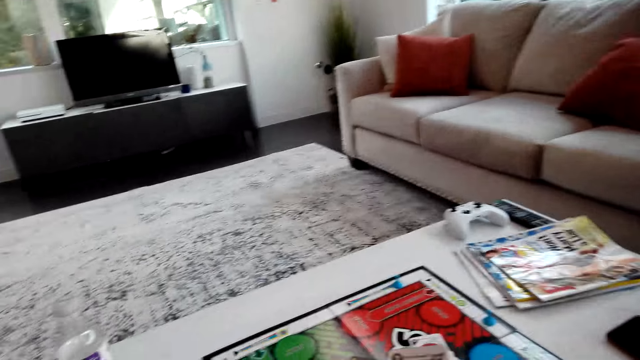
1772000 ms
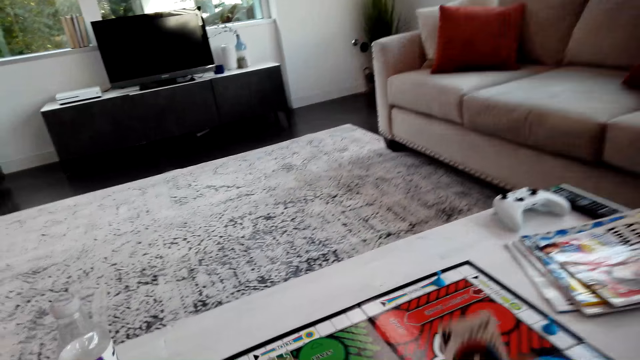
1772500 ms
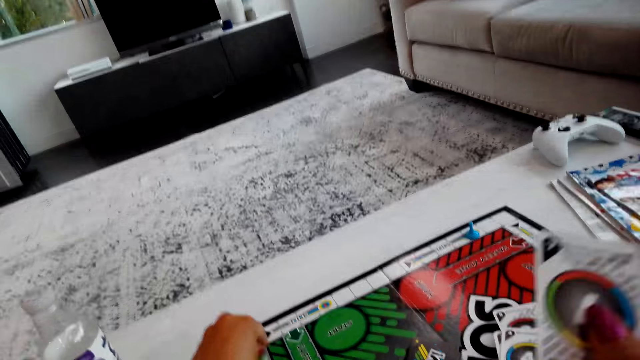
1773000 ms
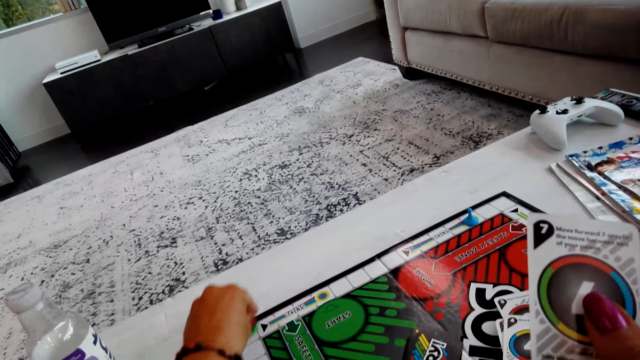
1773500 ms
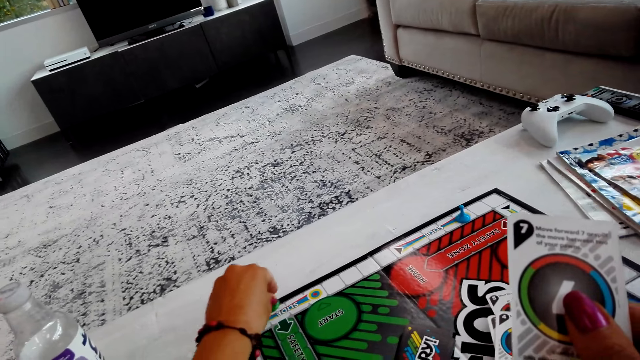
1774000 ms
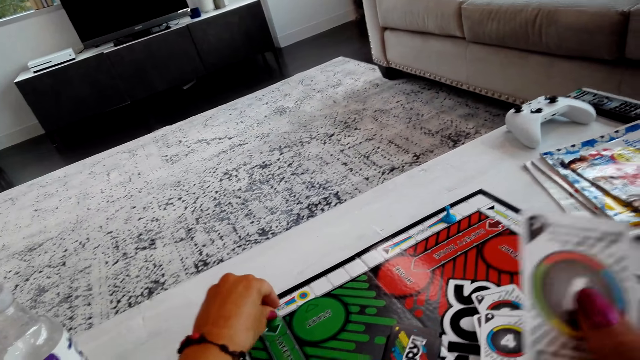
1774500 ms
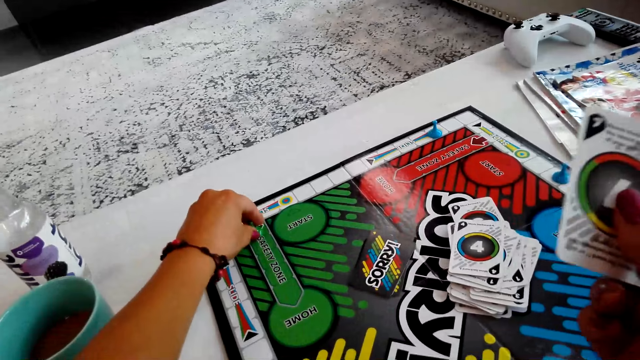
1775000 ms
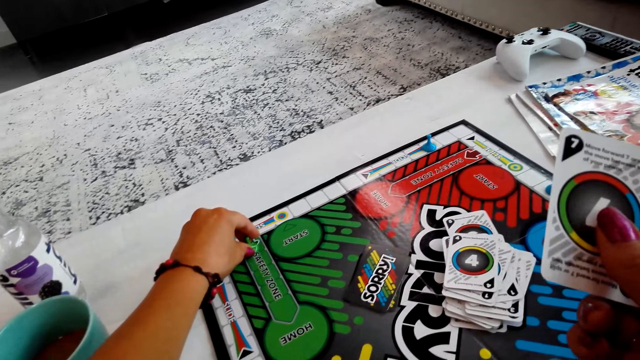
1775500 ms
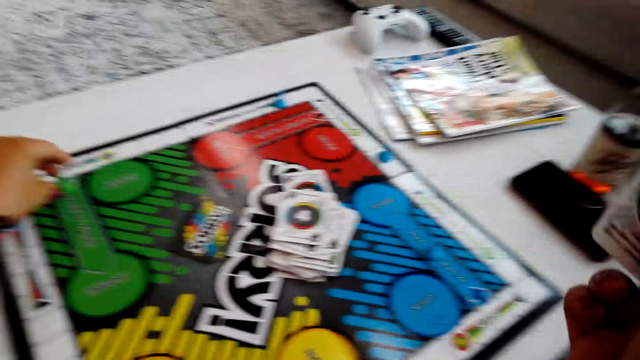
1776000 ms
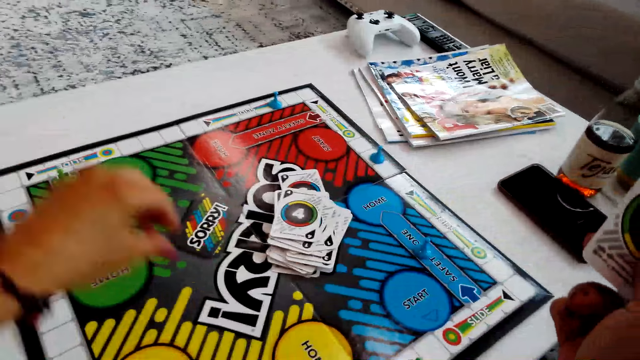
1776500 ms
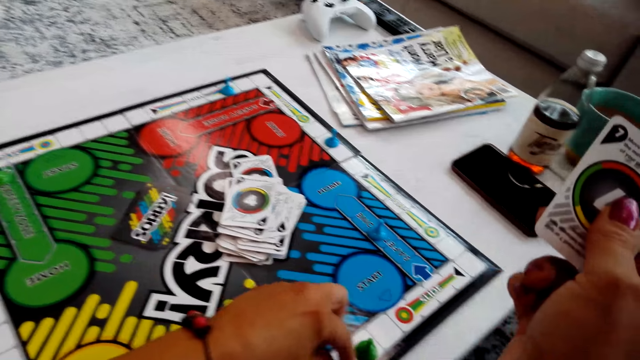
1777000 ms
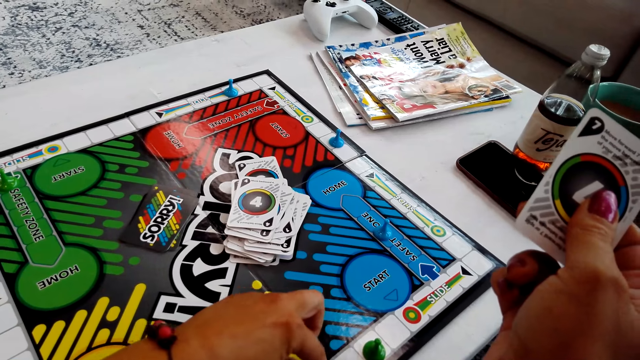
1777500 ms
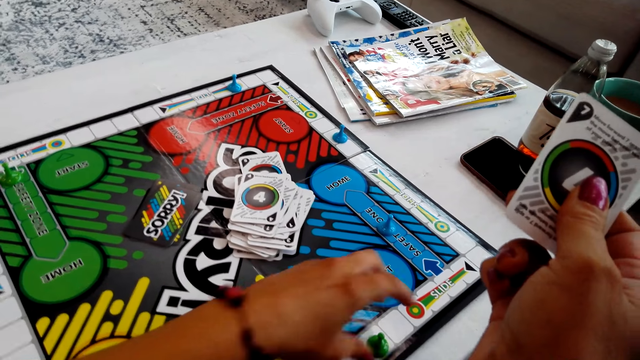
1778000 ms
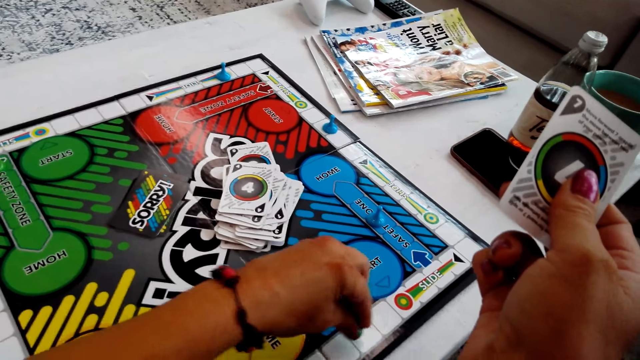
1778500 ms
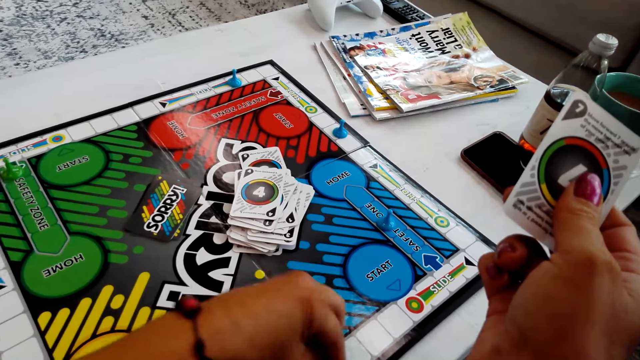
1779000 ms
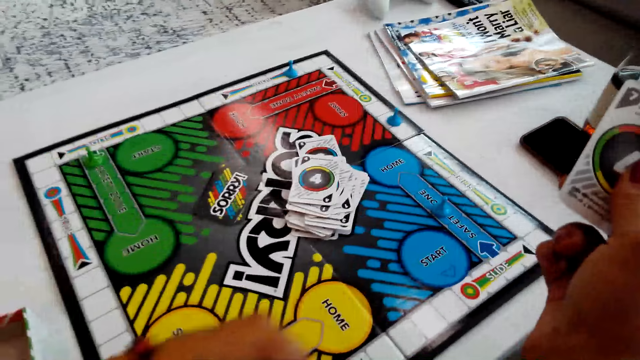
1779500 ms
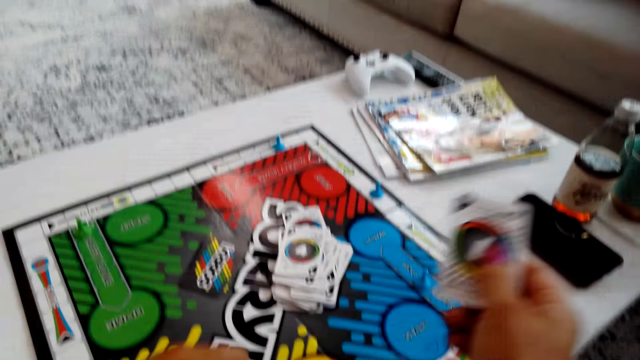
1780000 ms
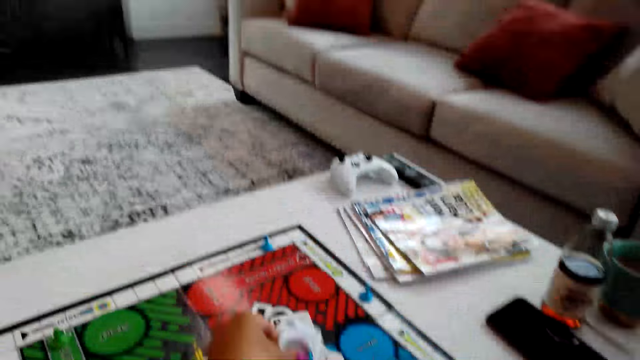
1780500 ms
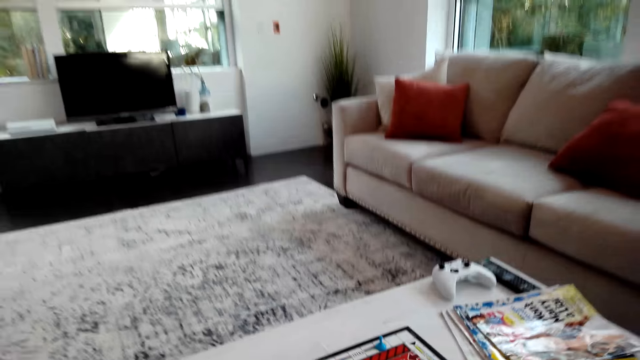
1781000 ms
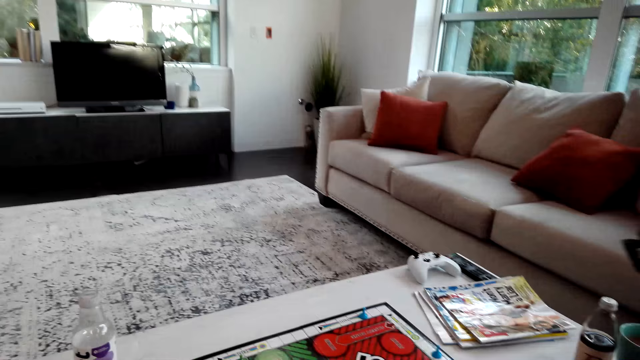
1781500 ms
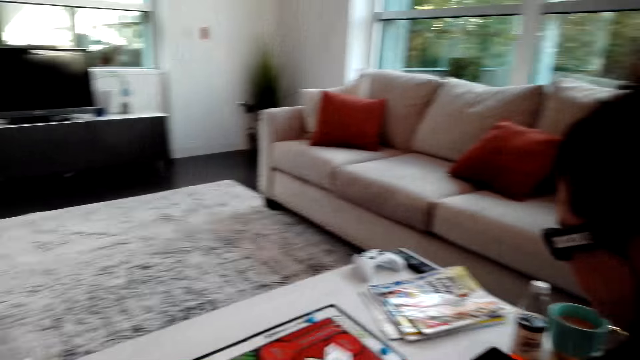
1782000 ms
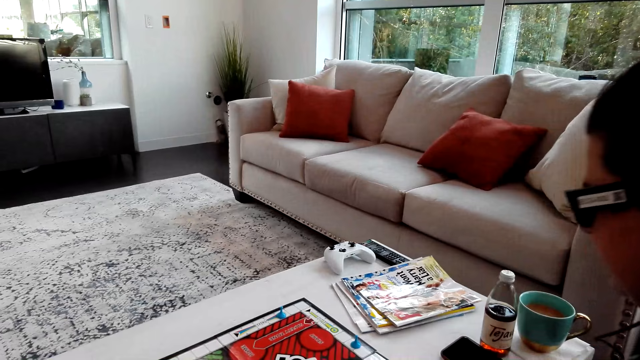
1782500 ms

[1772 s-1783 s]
The camera wearer moves the Sorry game piece. They put the card on the board.

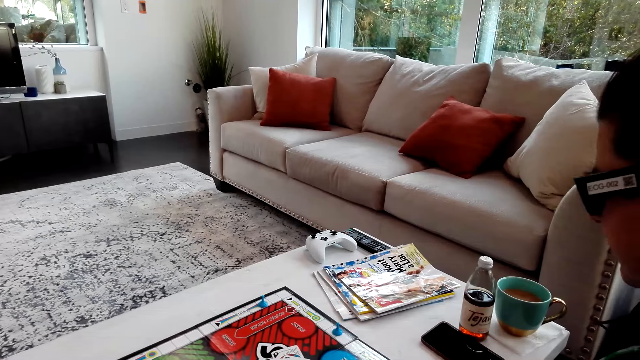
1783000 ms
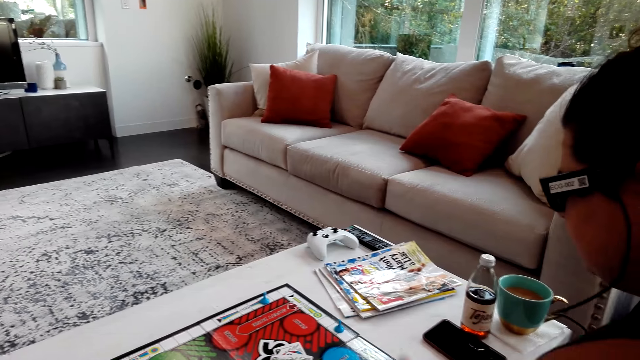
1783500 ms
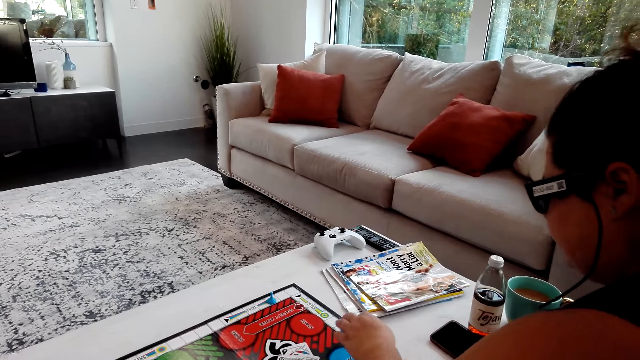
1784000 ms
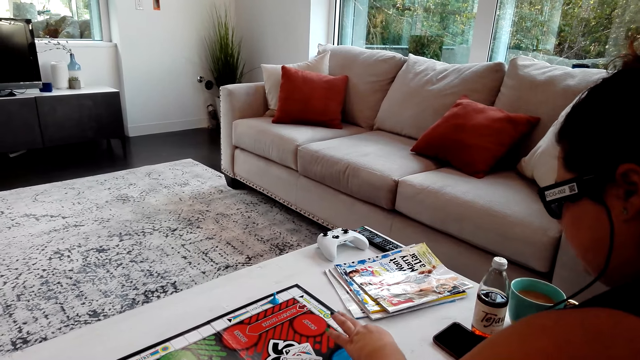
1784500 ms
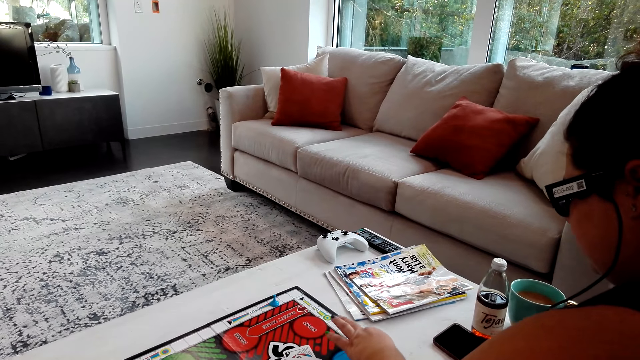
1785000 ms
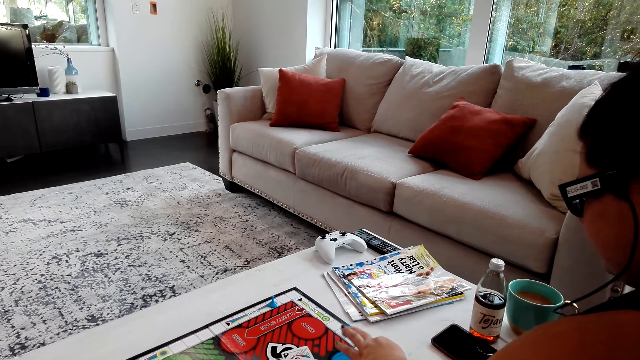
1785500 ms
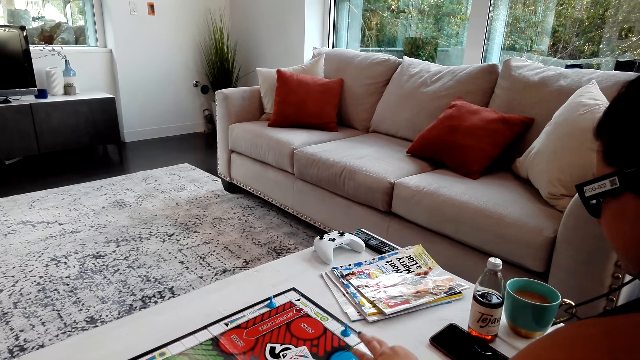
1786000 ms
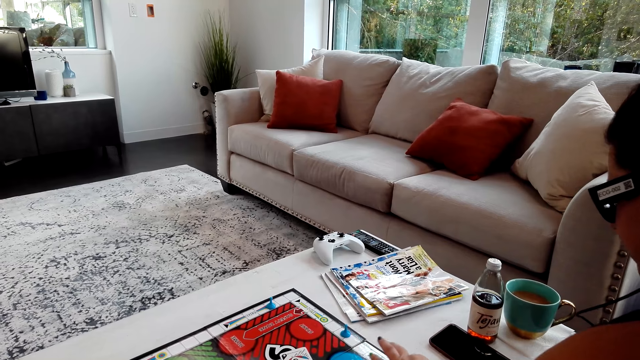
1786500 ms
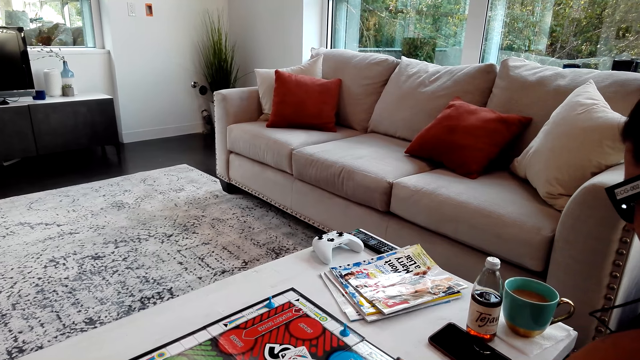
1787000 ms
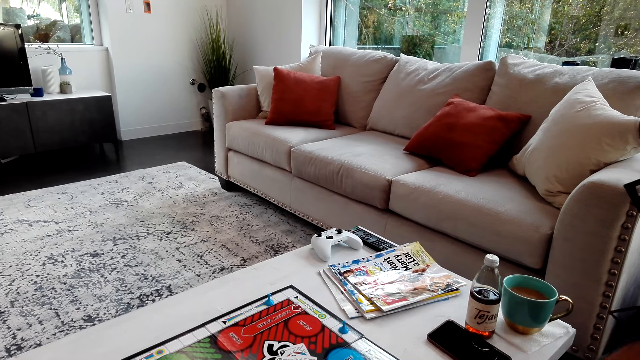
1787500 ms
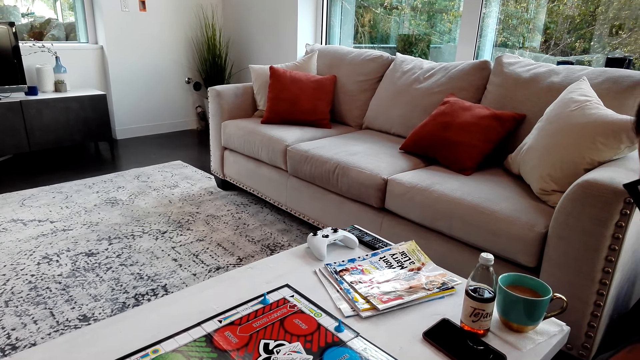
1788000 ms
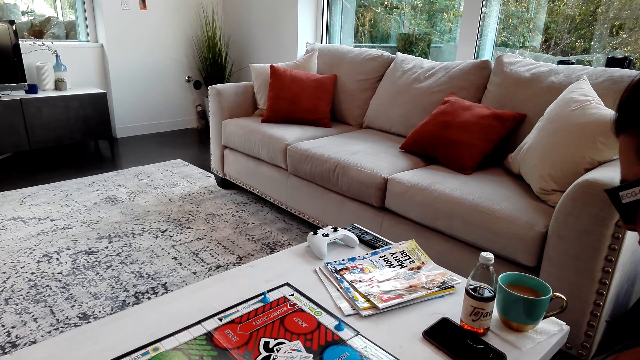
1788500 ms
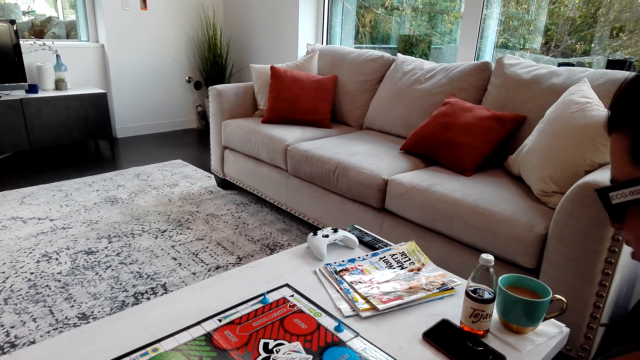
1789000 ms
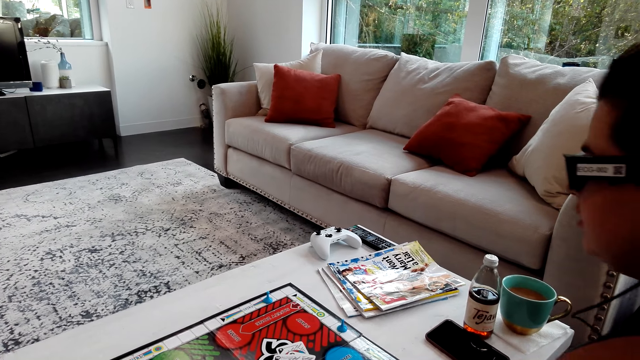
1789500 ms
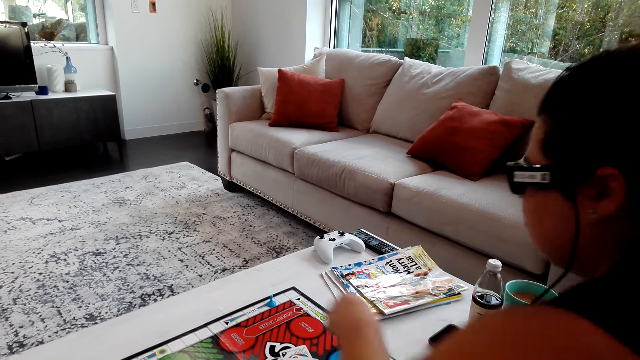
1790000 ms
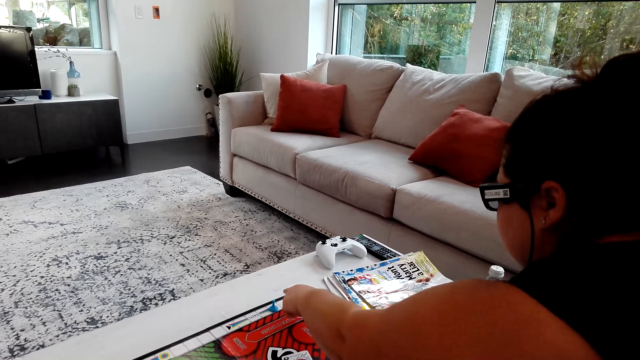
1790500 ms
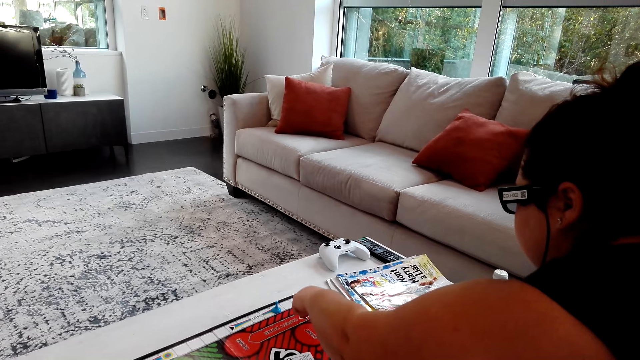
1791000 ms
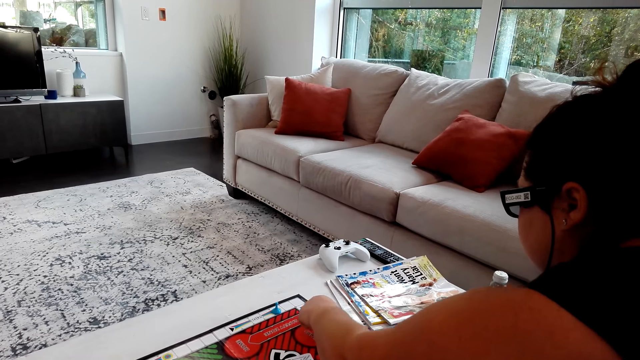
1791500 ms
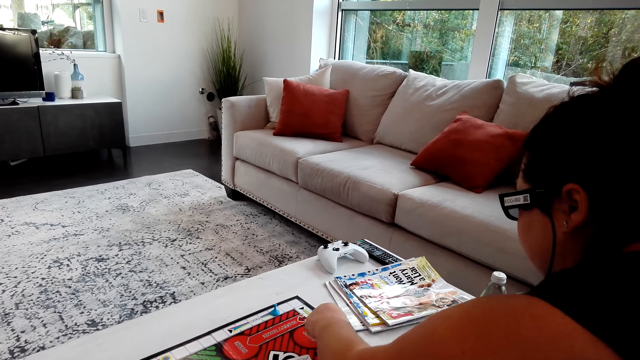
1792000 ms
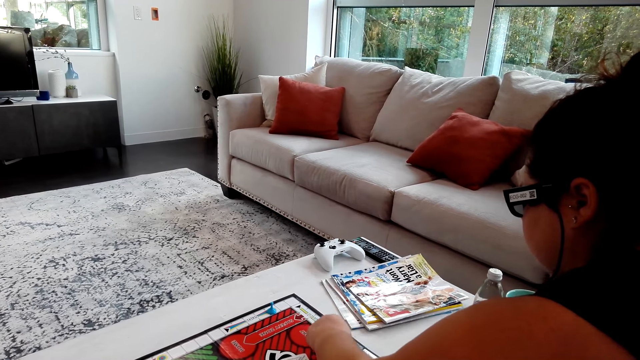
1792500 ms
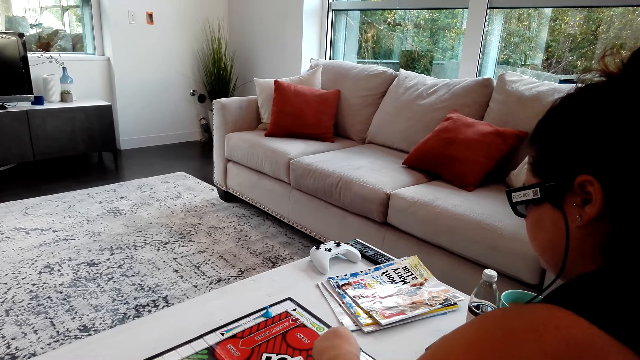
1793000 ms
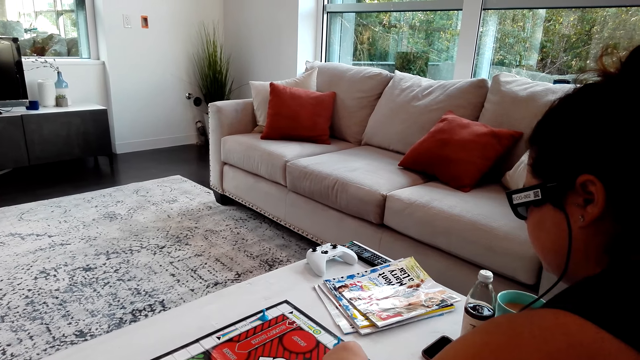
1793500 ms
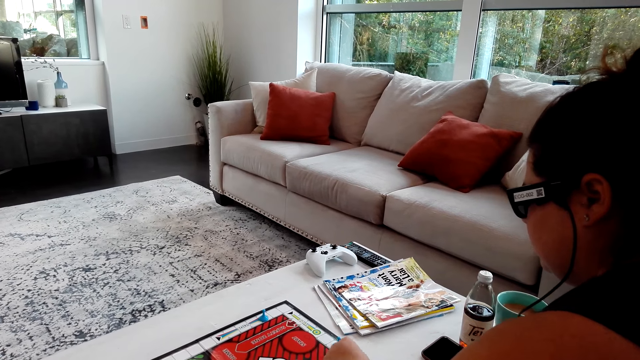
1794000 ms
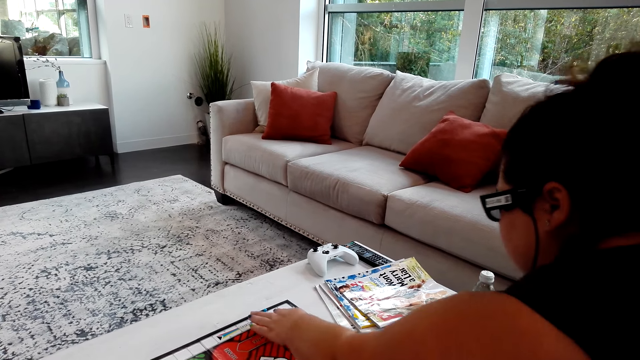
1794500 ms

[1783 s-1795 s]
A woman plays the game. The woman counts the boxes on the board.
